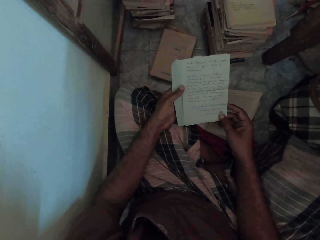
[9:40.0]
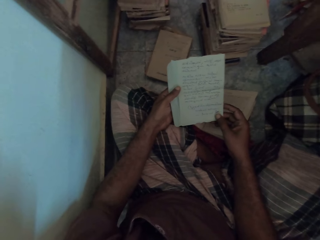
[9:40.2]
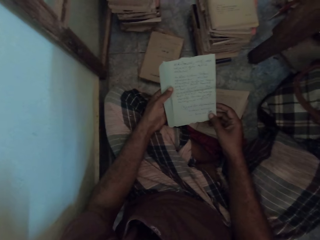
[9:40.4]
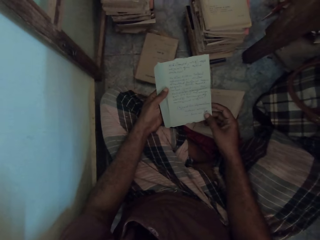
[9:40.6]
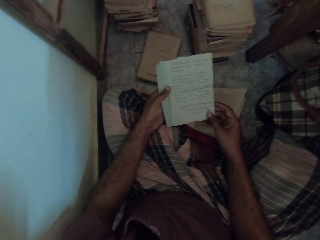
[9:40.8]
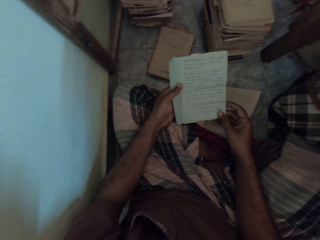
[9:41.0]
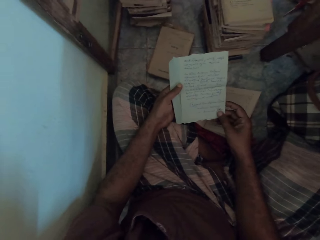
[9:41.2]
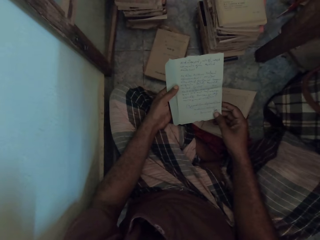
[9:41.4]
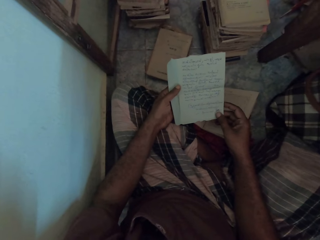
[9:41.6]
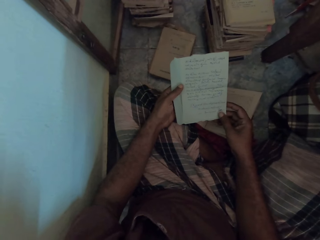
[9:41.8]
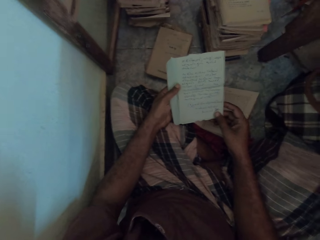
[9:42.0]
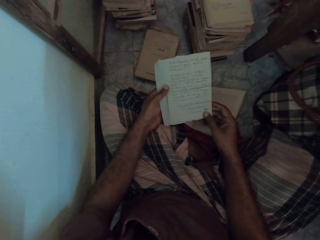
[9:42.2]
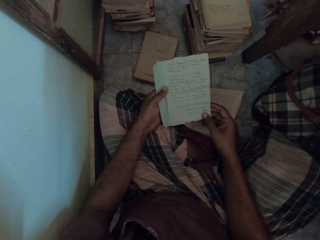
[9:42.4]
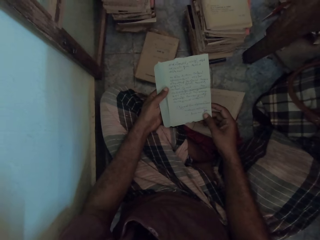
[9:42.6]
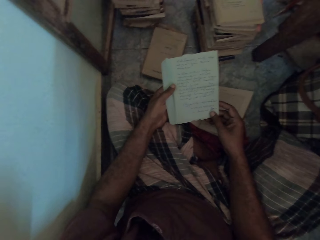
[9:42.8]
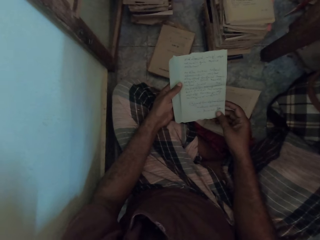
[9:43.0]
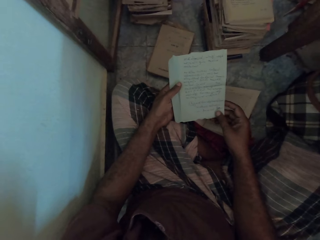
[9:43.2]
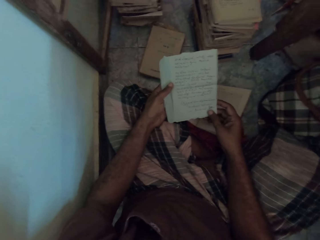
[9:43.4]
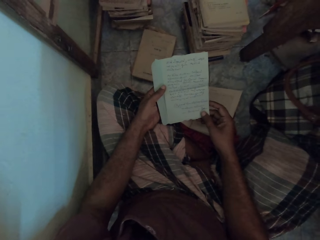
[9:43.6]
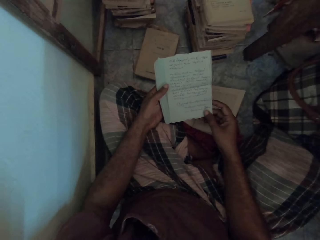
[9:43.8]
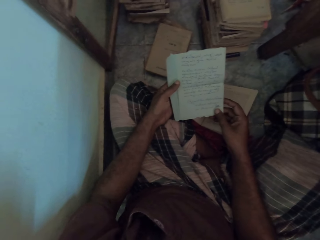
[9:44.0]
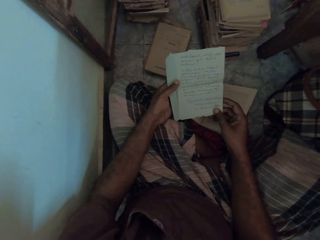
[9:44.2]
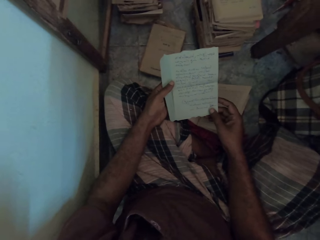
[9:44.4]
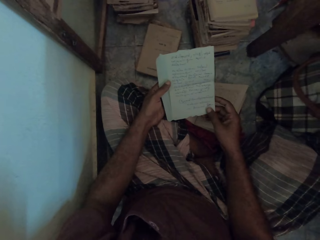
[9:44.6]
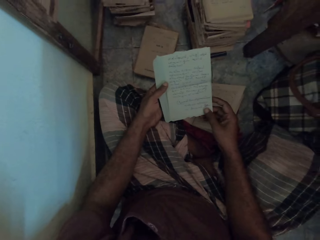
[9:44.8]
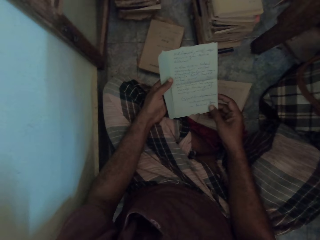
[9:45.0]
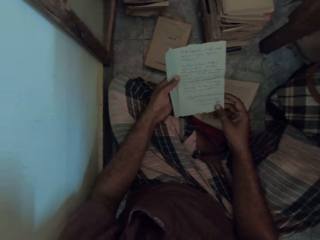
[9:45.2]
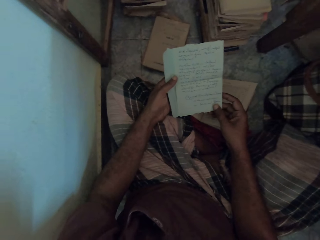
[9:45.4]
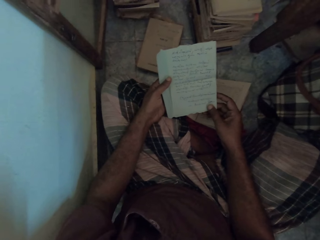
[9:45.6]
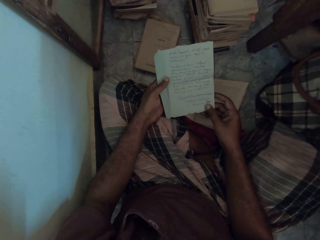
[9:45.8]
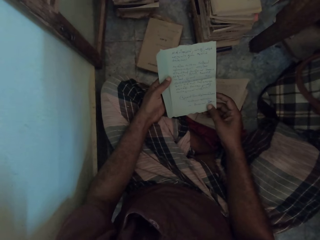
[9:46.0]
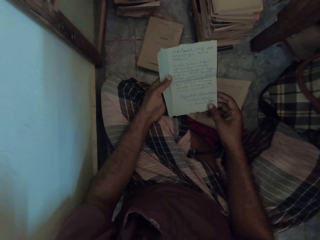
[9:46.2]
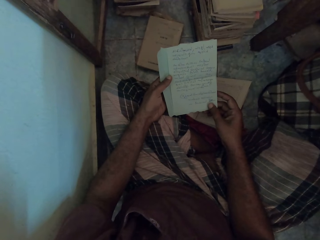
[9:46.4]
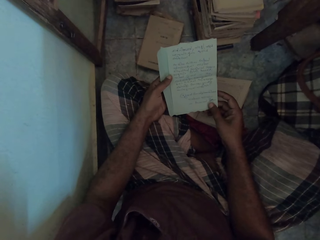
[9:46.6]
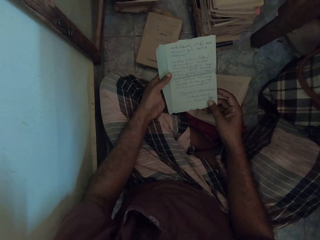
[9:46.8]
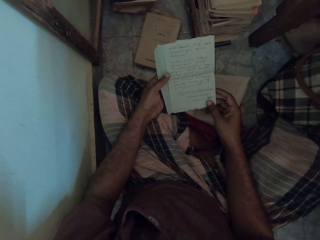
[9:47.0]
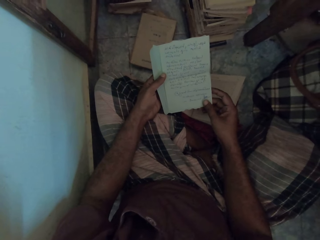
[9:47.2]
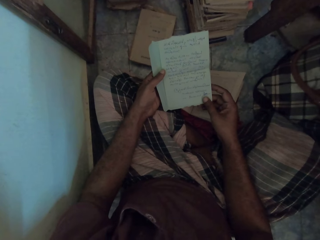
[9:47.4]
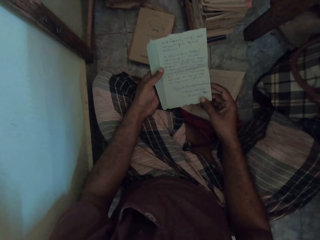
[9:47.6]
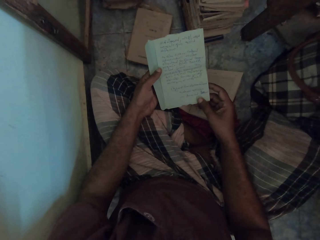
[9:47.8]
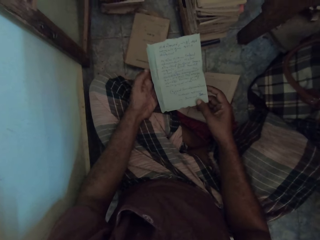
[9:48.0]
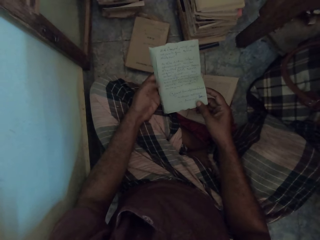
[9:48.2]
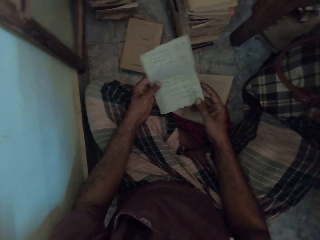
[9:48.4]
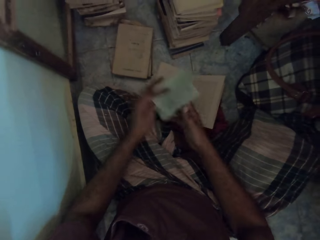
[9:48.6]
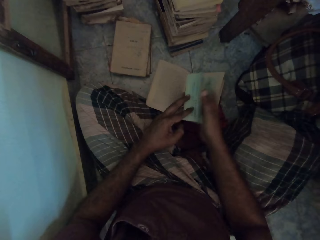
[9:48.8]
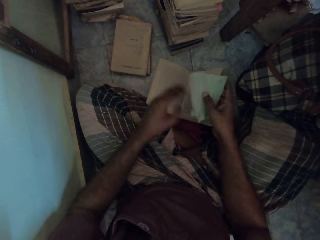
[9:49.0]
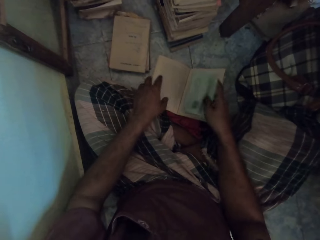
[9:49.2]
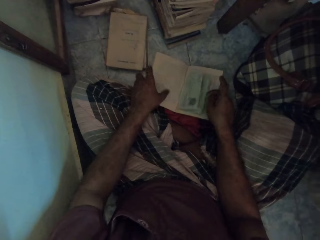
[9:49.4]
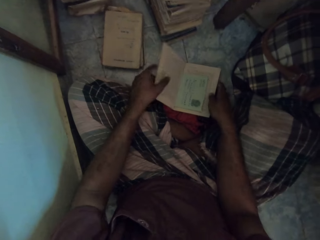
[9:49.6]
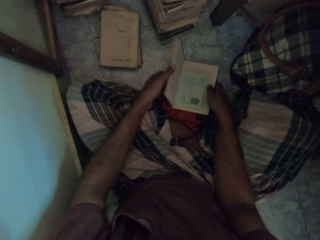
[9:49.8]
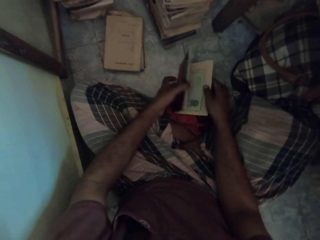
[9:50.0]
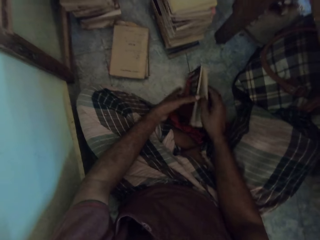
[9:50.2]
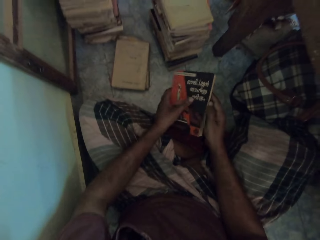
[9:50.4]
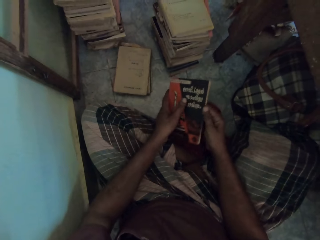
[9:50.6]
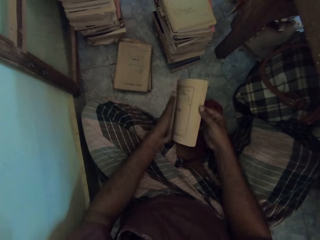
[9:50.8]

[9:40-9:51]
The camera wearer folds the paper with both hands. He drops the paper into a book on the floor with his left hand. He closes the book. He picks up the book from the floor with both hands.

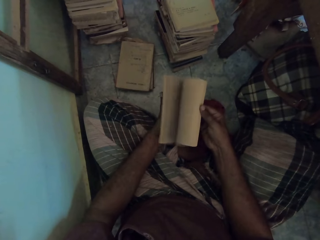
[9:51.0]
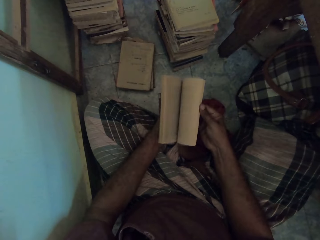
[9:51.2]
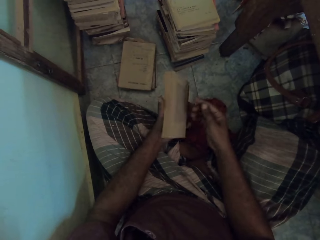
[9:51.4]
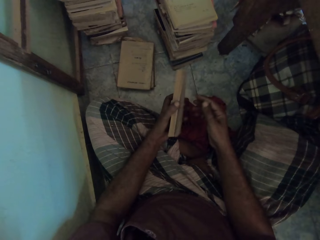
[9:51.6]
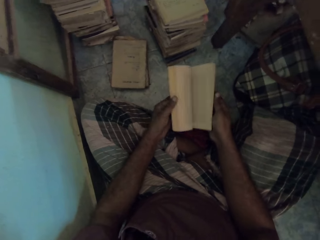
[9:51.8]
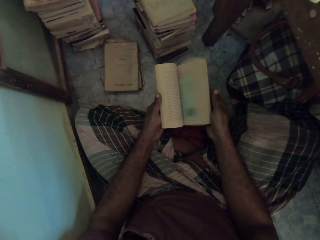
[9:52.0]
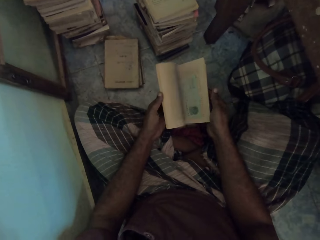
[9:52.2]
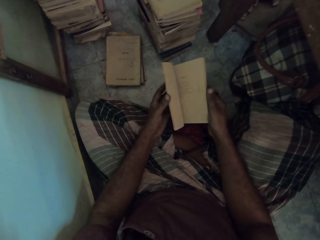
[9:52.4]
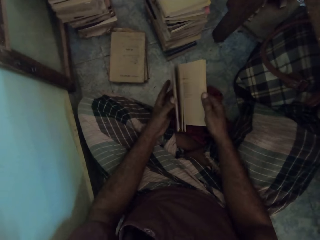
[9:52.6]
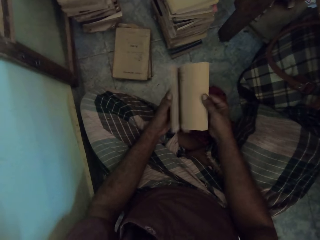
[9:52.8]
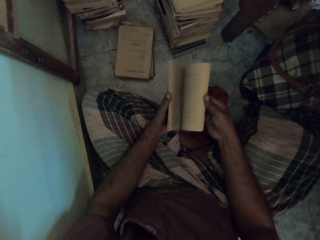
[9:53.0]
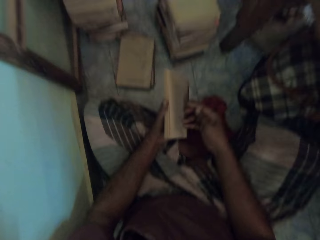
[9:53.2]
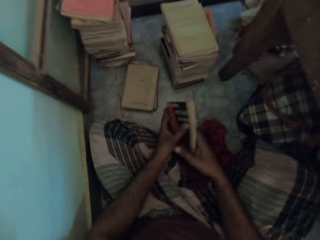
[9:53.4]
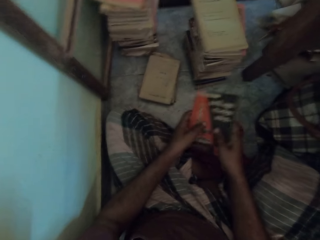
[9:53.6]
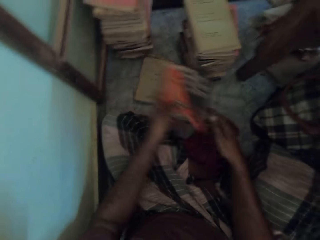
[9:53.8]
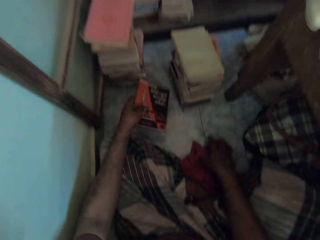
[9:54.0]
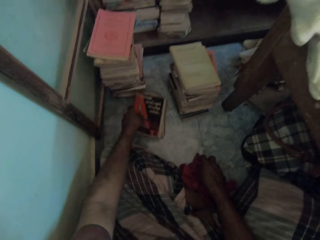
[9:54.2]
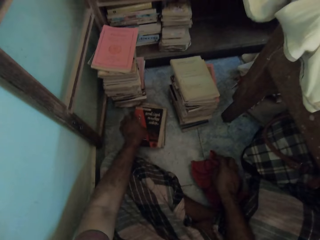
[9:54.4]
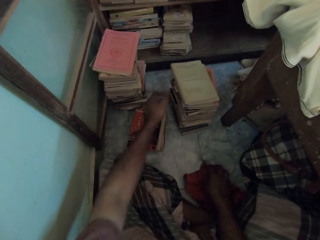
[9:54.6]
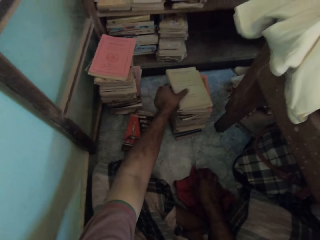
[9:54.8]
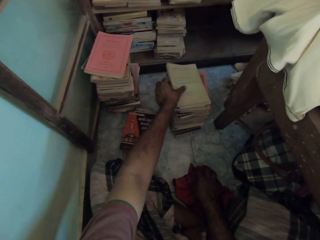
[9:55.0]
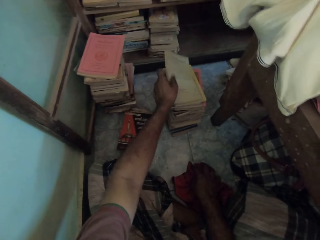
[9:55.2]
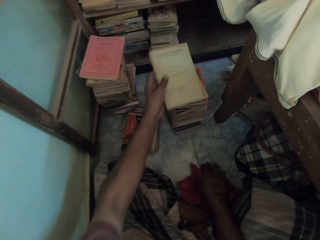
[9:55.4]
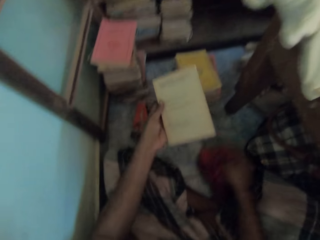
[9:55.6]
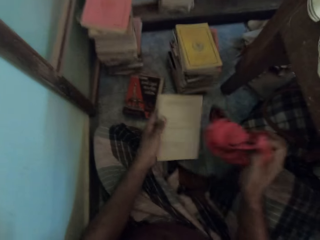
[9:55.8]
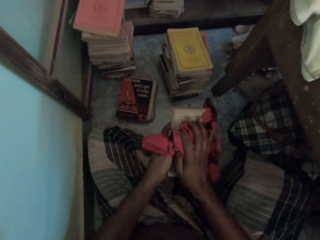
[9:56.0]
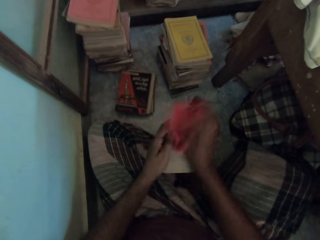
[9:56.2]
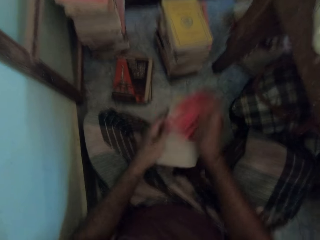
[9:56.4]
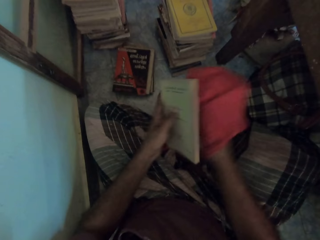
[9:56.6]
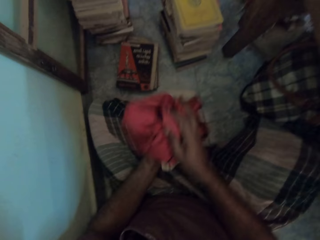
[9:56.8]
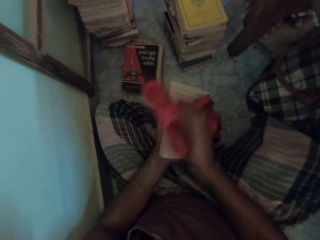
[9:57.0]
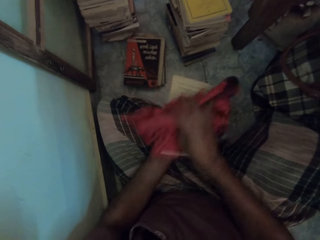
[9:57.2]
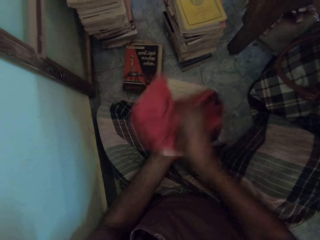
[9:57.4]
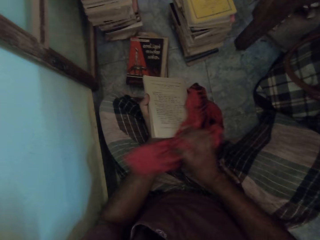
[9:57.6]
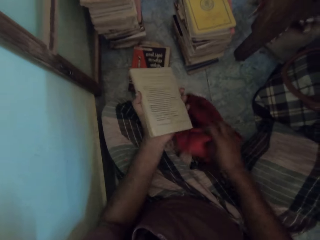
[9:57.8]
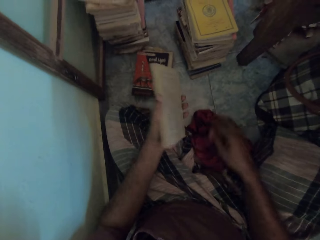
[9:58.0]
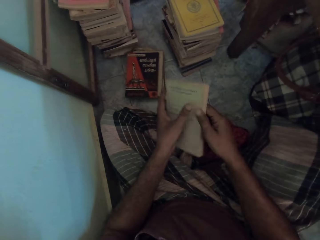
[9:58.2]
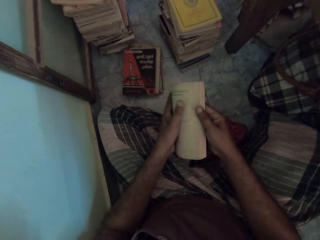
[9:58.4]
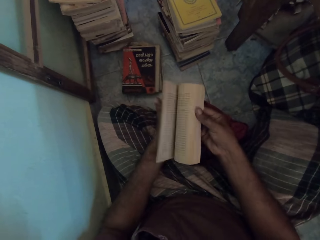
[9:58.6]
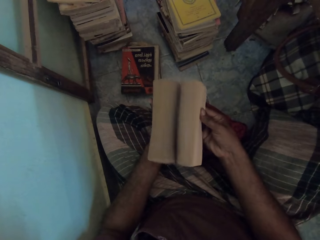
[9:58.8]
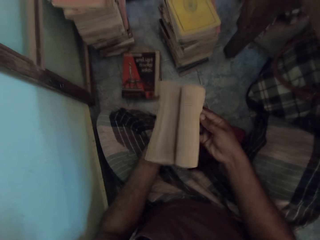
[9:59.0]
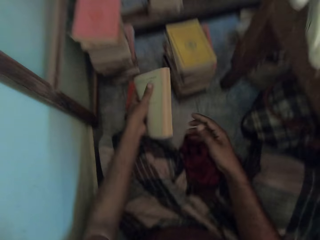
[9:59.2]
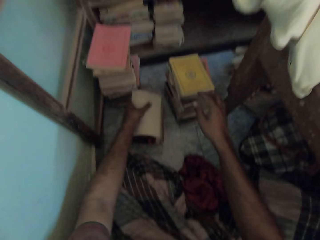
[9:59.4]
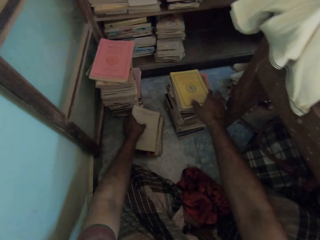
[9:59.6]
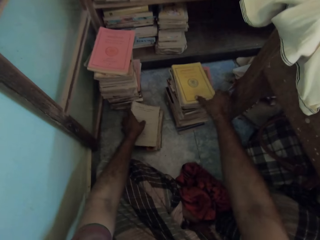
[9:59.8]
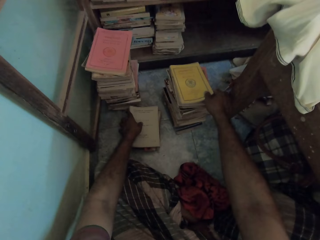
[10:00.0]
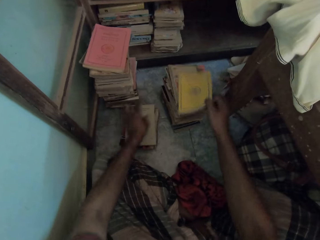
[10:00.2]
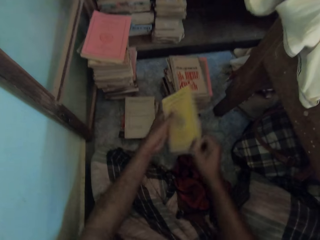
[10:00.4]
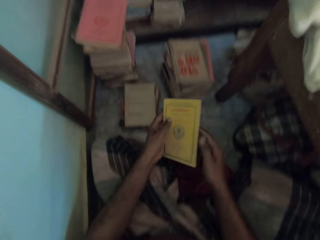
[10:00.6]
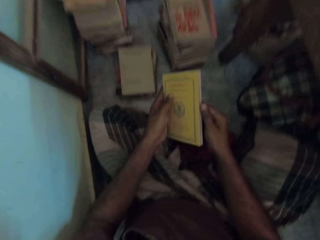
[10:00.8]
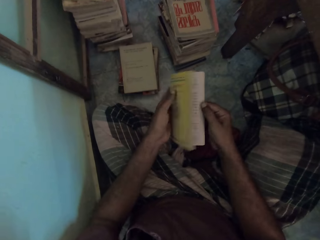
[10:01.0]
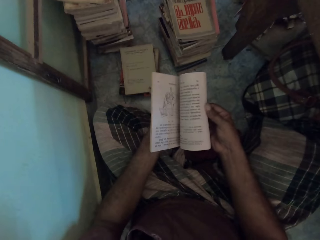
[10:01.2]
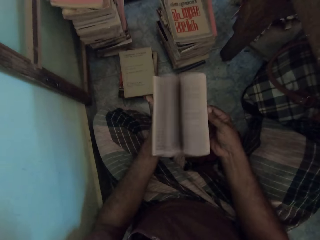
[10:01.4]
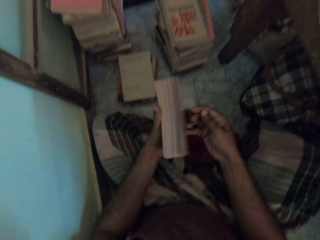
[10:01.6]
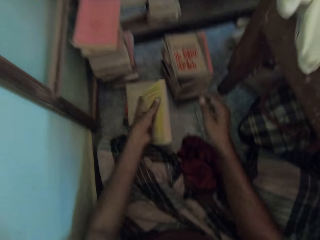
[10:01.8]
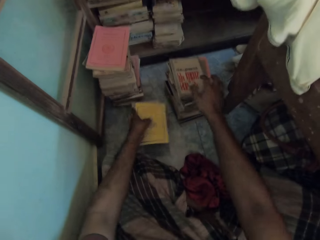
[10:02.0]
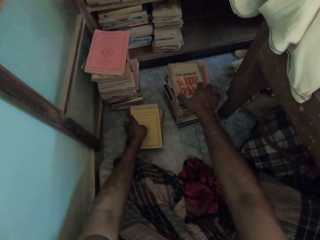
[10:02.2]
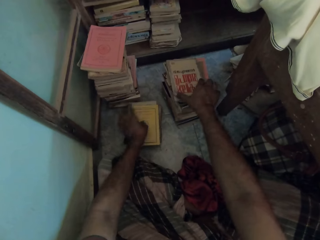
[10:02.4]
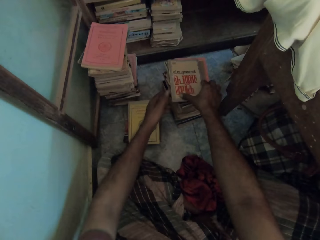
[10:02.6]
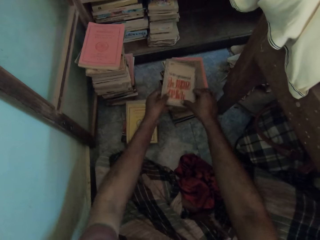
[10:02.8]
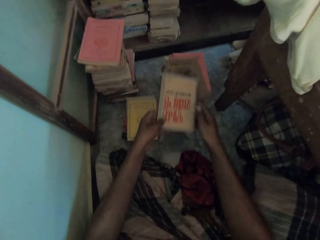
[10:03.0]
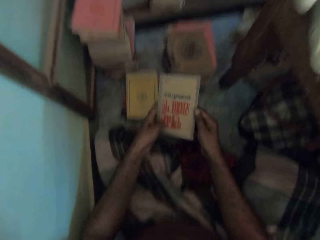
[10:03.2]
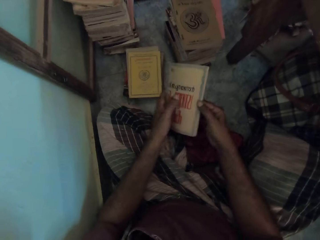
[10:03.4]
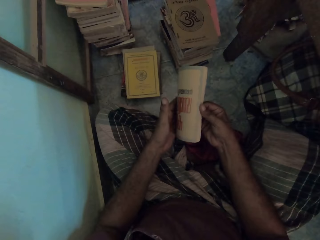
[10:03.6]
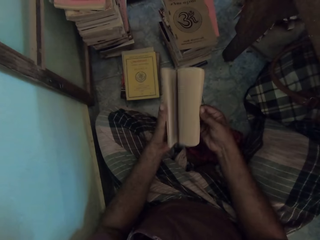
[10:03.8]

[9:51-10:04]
The camera wearer flips the pages of the book with his right hand. He flips the pages of the book with his left hand. He flips the pages of the book with his right hand. He puts the book on a stack of books on the floor with his left hand. He picks up a book from the stack of books on the floor with his left hand. He cleans the book with a cloth in his right hand. He drops the cloth. He flips the pages of the book with his right hand. He puts the book on the stack of books with his left hand. He picks up a book from the stack of books on the floor with his right hand. He holds the book with his left hand. He flips the pages of the book with his right hand. He puts the book on the stack of books with his left hand. He holds a book on the stack of books with his right hand. He picks up the book from the stack of books with both hands. He flips the pages of the book with his right hand.
